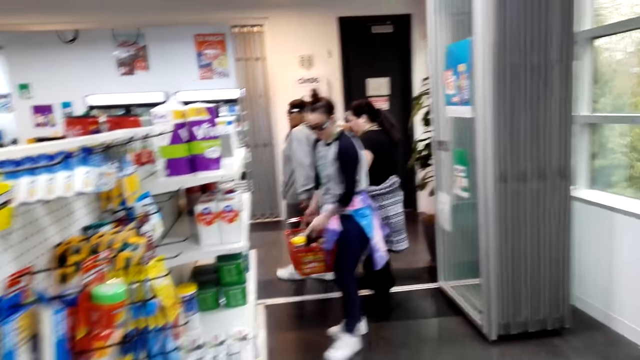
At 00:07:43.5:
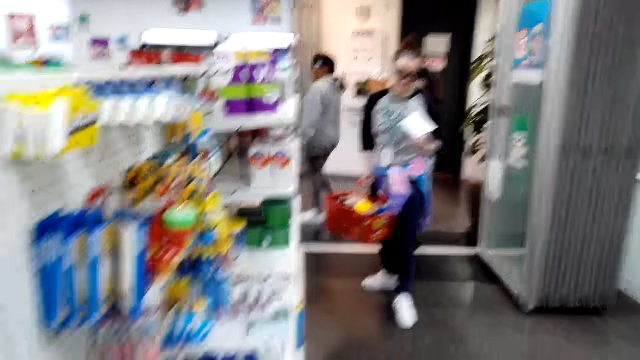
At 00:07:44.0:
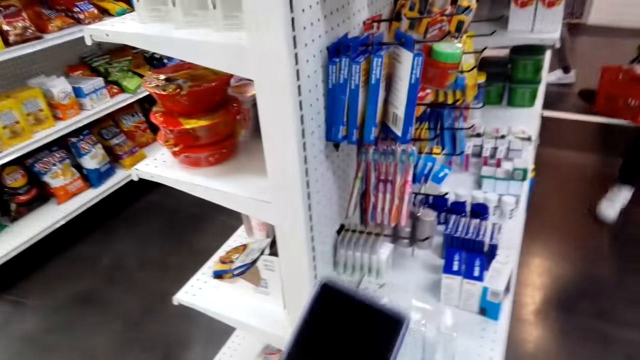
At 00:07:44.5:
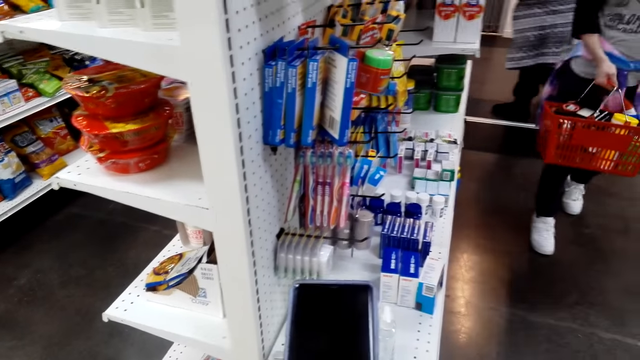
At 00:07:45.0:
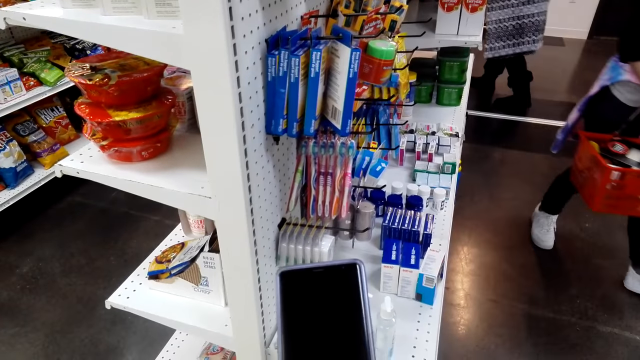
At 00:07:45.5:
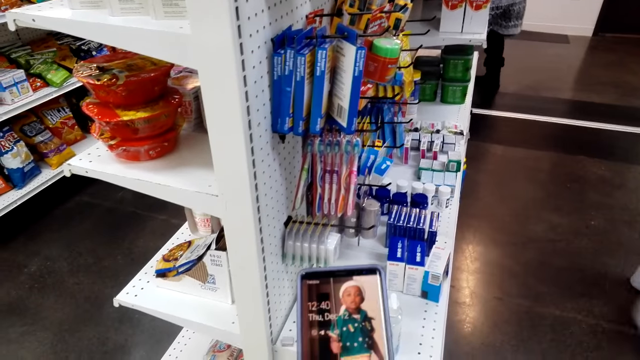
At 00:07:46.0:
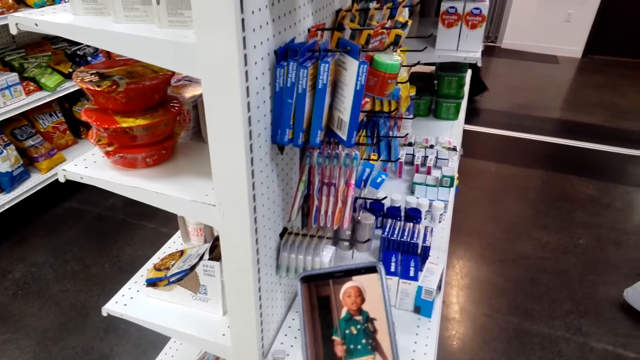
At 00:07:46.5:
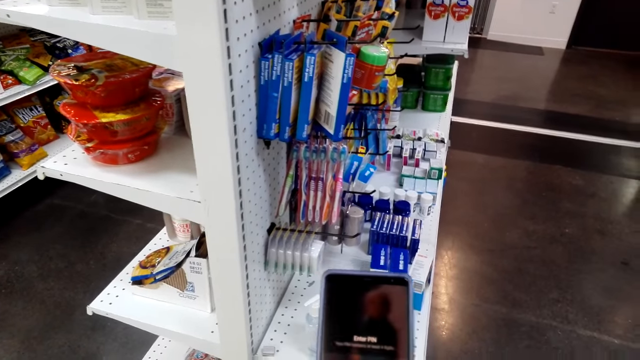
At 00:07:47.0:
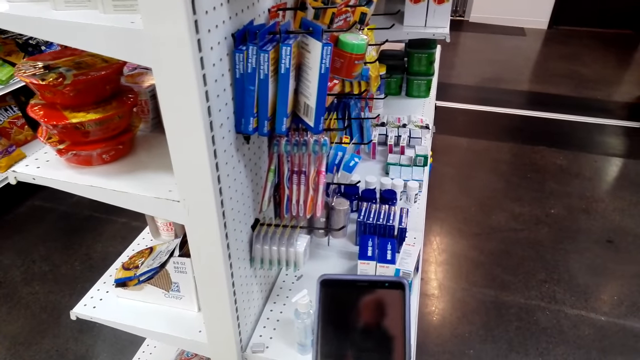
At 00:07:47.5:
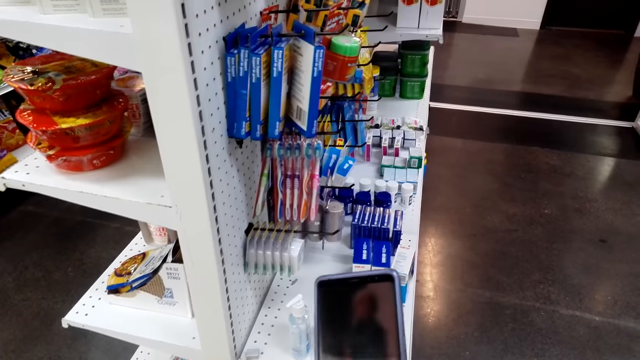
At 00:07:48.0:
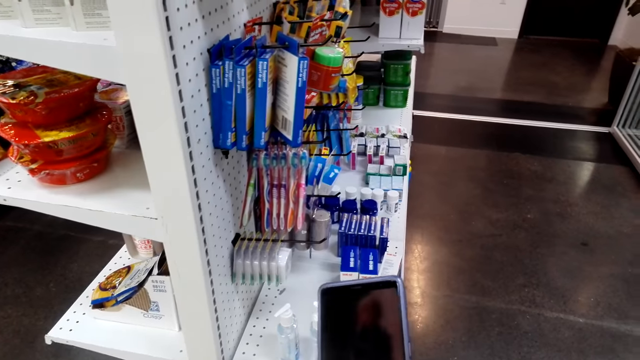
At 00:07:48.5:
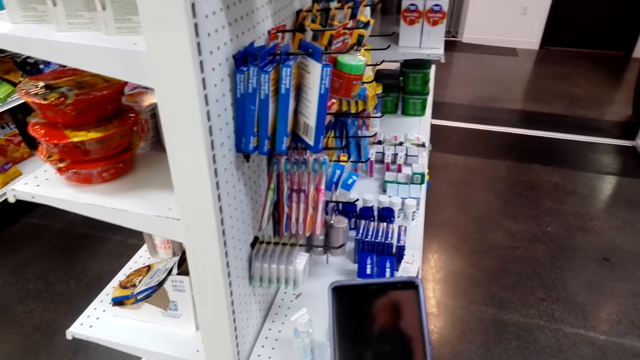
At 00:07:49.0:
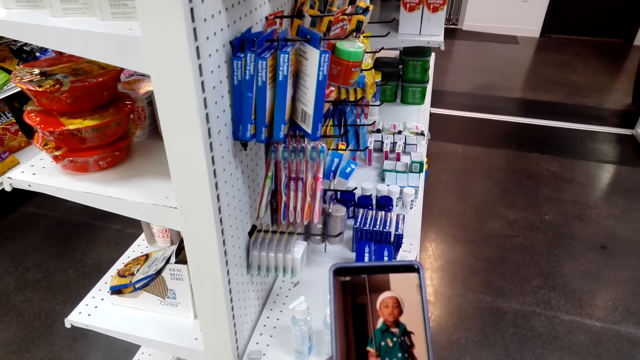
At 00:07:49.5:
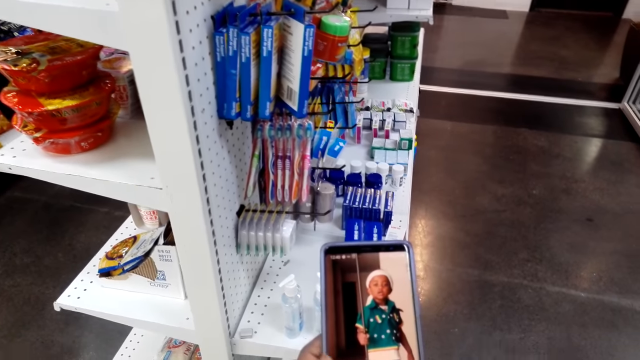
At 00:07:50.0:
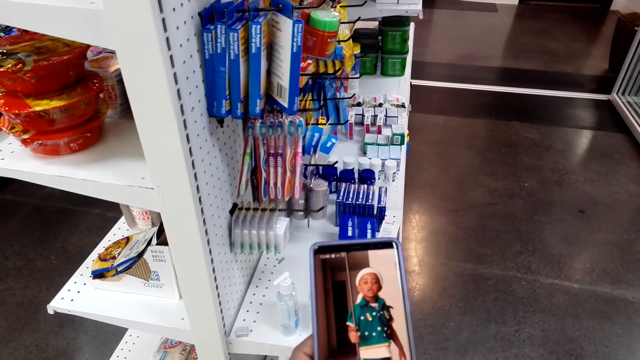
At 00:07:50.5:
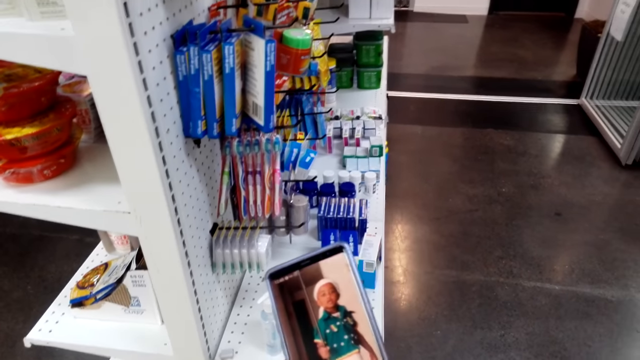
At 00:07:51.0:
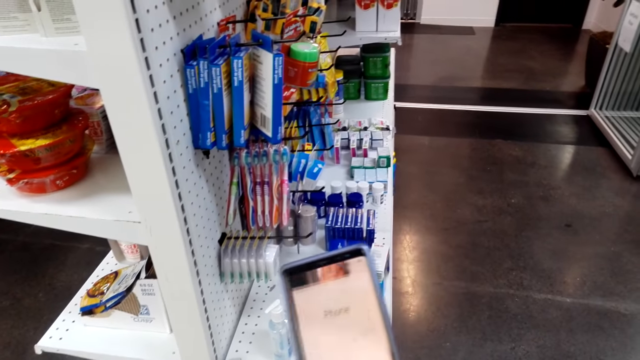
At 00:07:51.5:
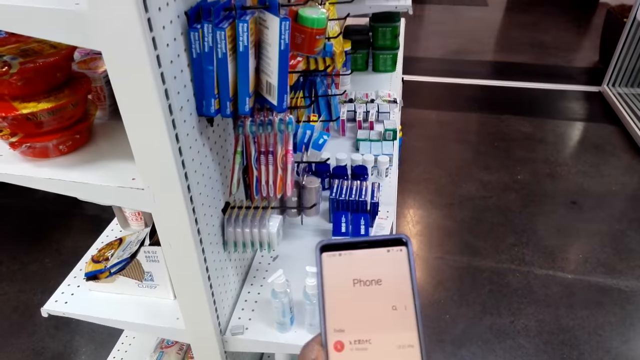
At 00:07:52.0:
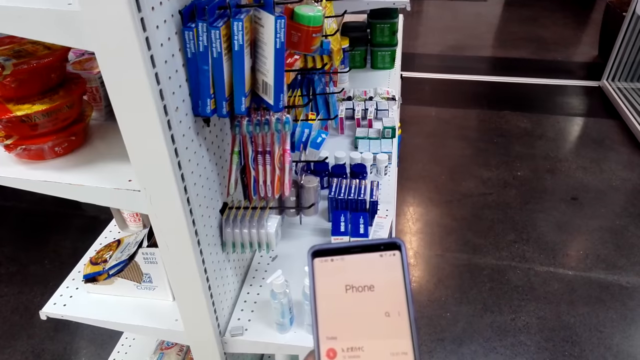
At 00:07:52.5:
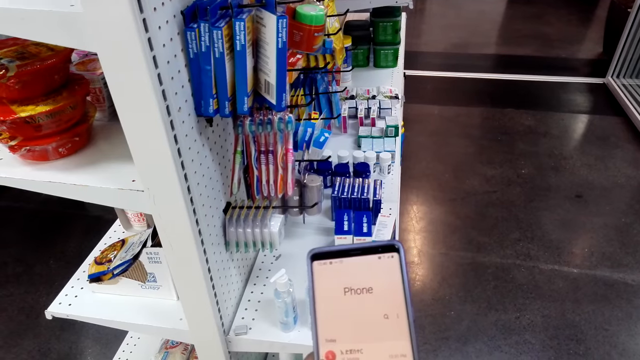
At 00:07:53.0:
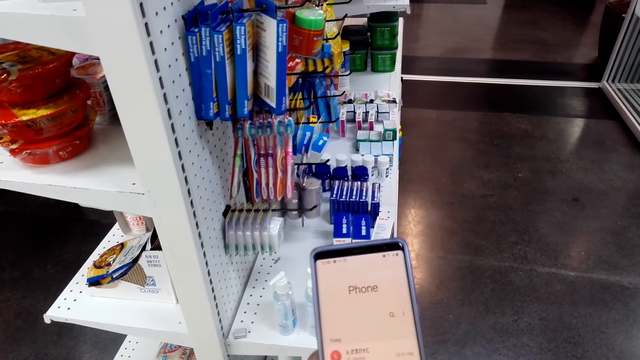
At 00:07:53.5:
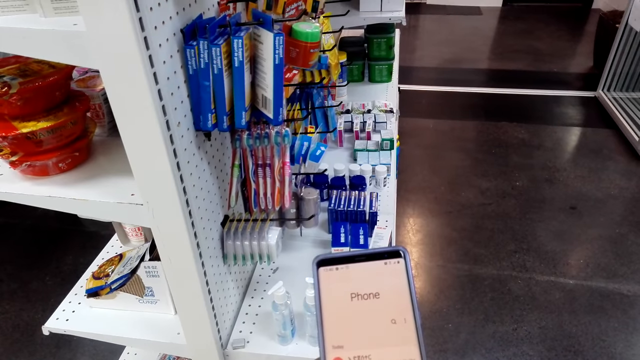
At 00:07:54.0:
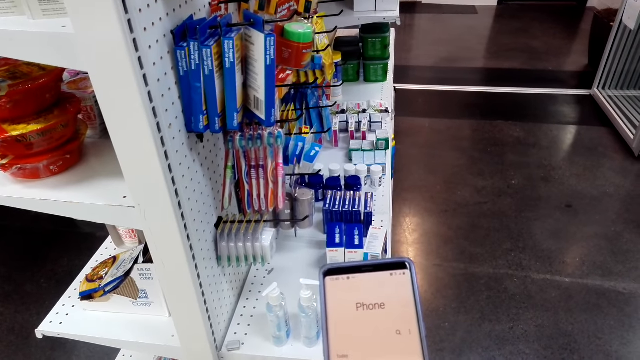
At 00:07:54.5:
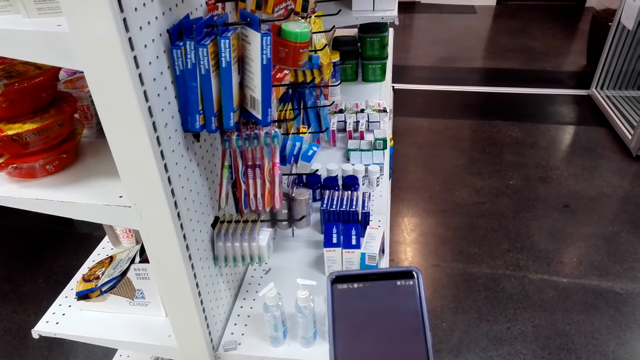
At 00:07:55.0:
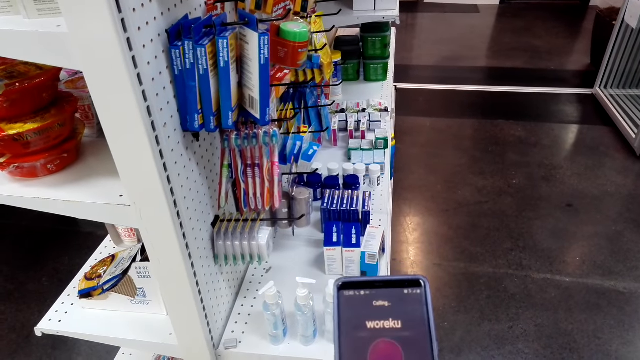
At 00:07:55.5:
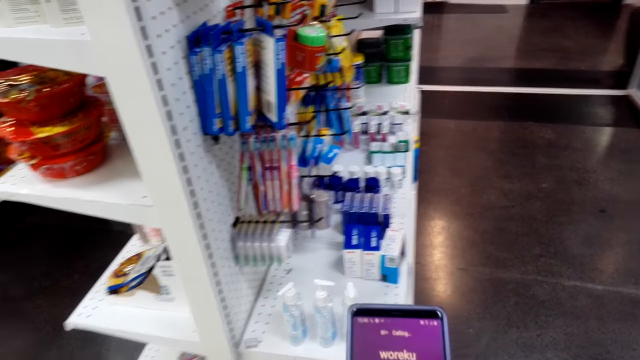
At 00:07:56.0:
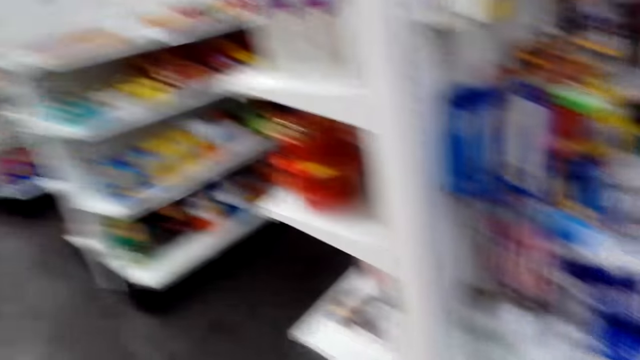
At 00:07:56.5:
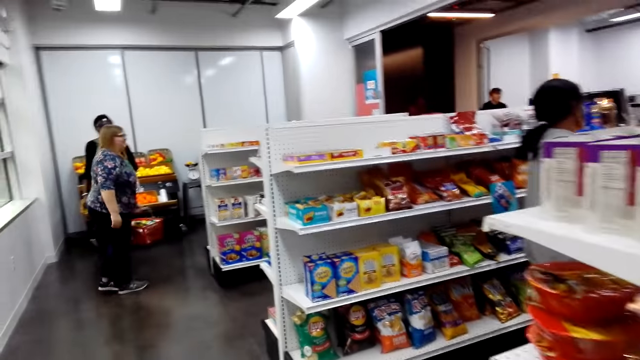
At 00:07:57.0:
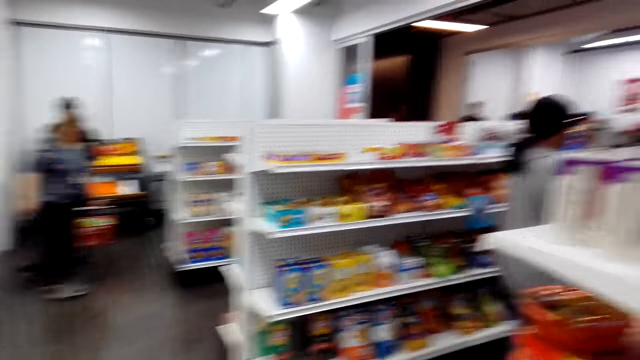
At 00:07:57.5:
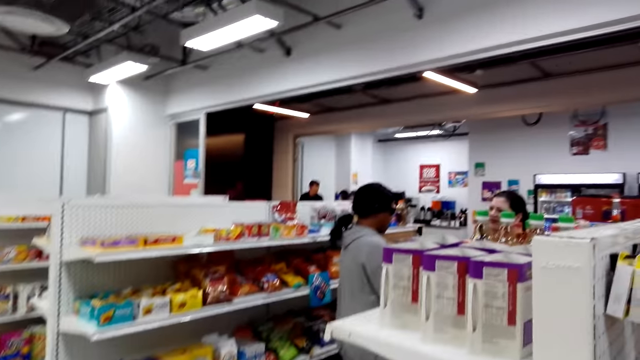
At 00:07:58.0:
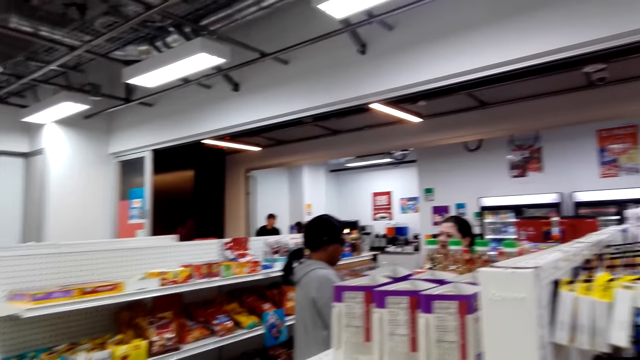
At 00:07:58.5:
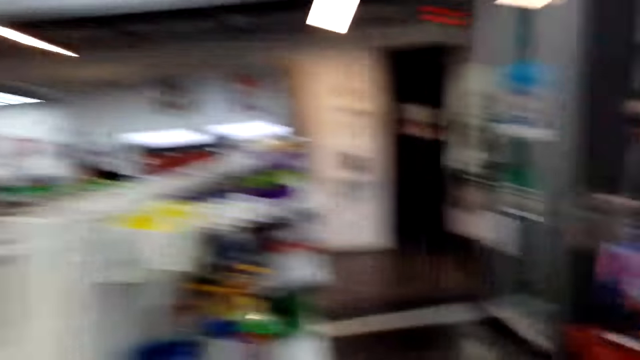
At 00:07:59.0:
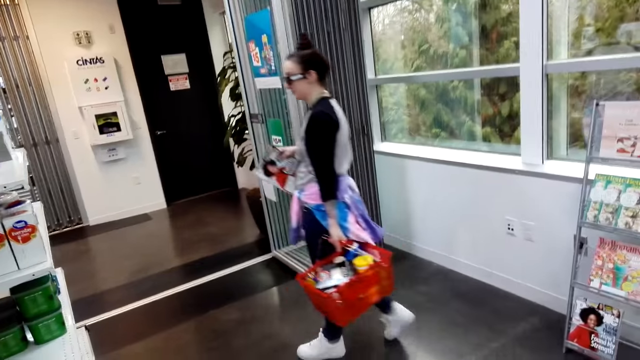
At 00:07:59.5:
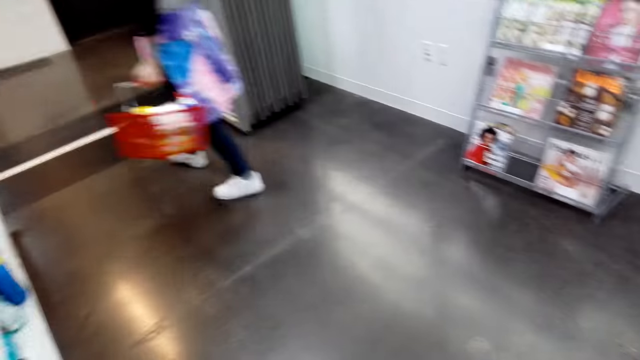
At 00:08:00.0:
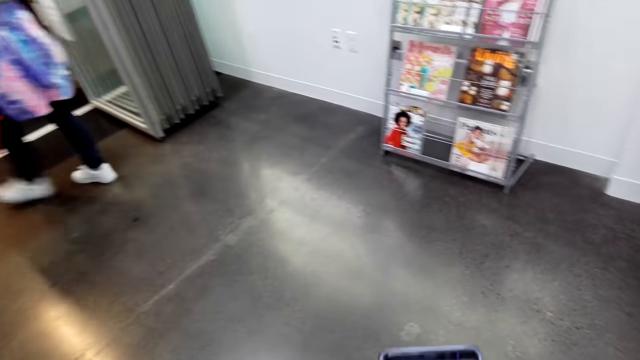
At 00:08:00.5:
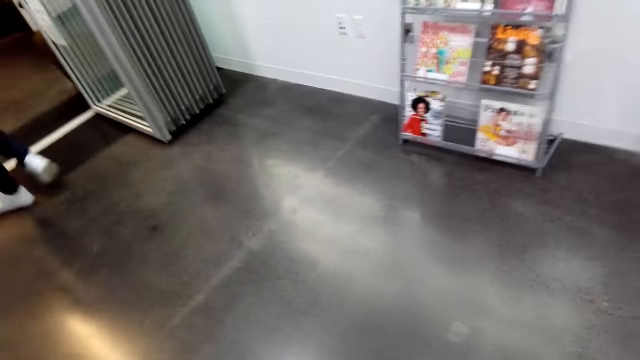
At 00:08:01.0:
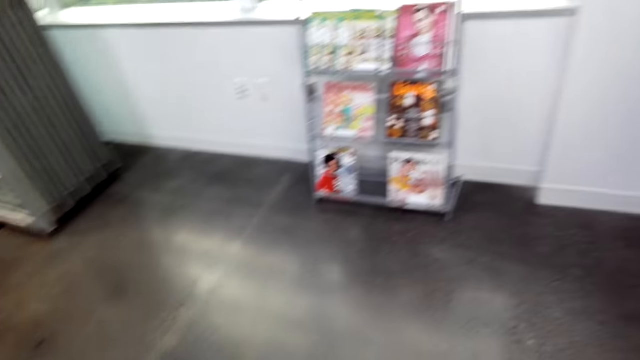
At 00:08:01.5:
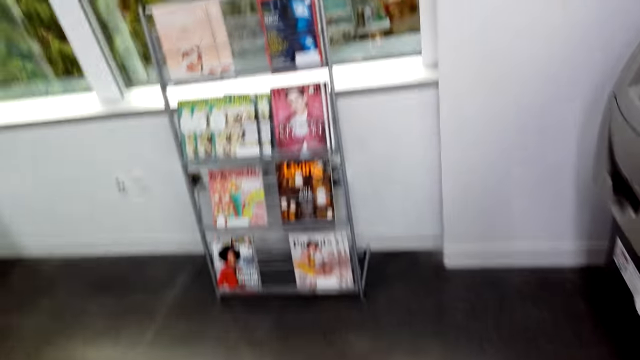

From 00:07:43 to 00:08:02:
The camera wearer dials the phone. They look around.

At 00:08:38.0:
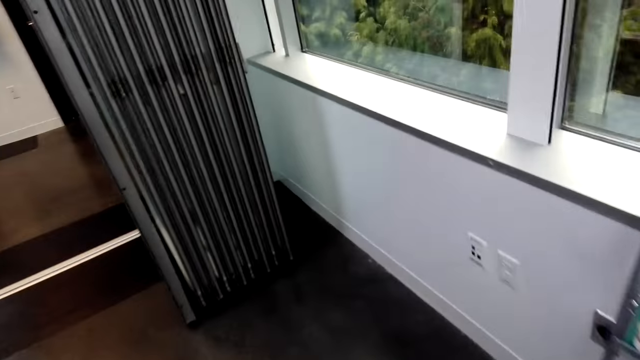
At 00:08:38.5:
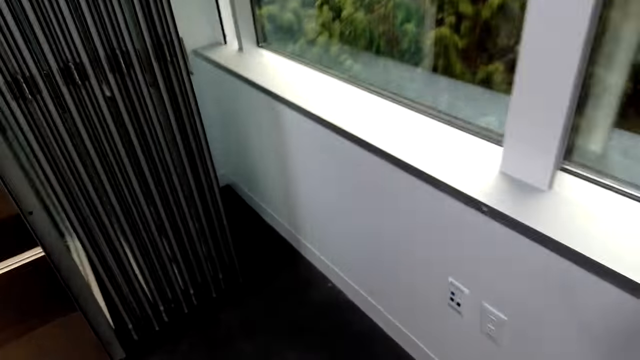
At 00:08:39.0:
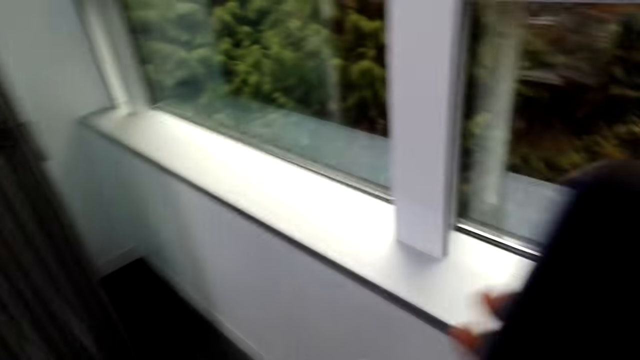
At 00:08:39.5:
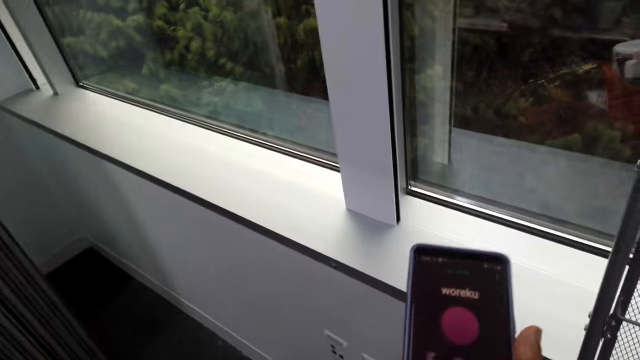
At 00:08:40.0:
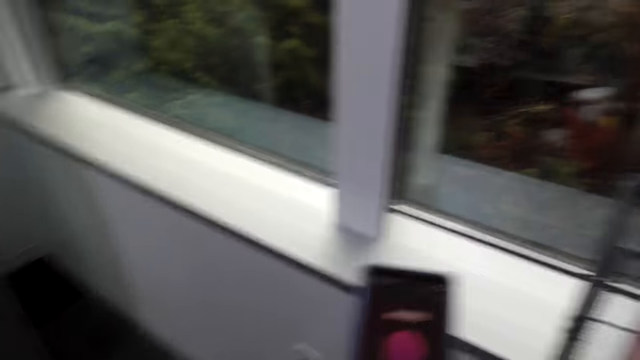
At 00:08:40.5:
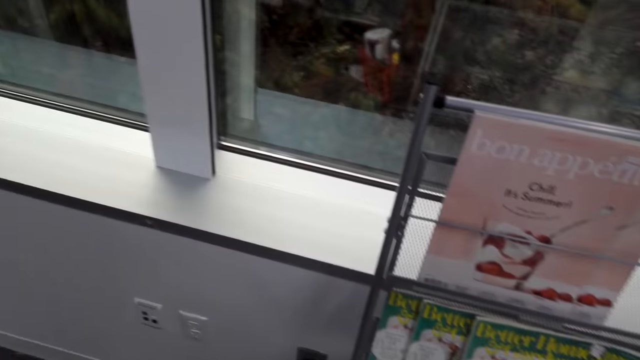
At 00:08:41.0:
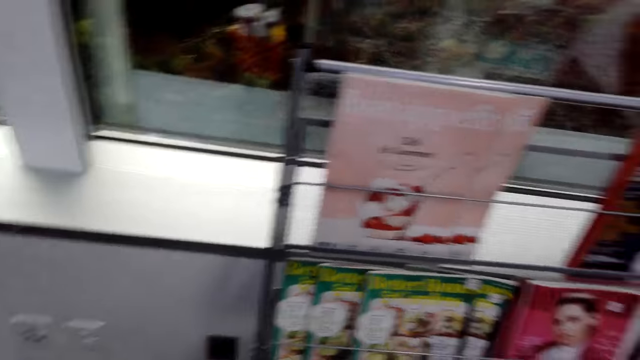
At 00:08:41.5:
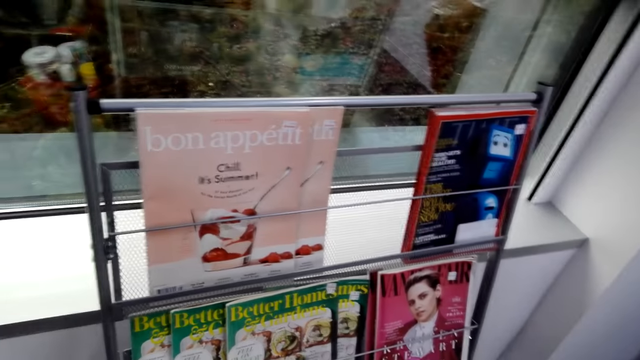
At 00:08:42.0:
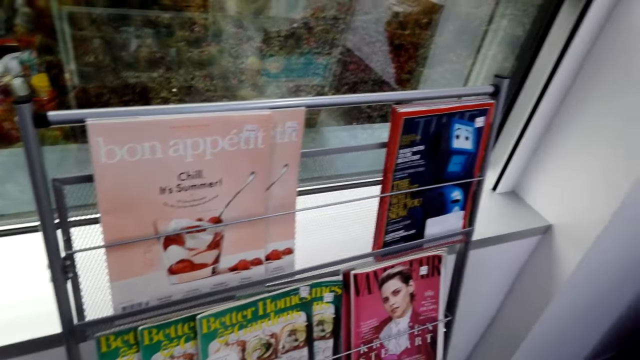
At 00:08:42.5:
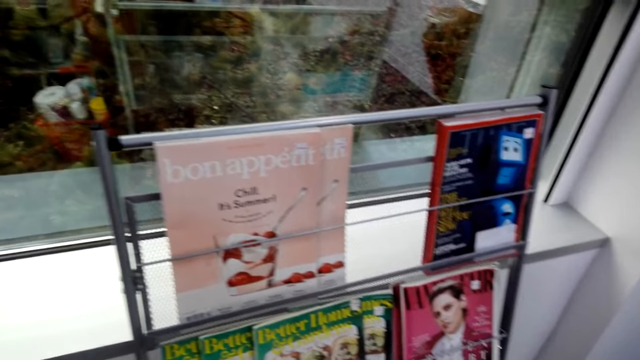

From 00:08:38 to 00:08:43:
The camera wearer dials the phone. They look around.
